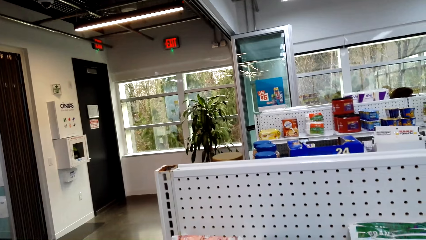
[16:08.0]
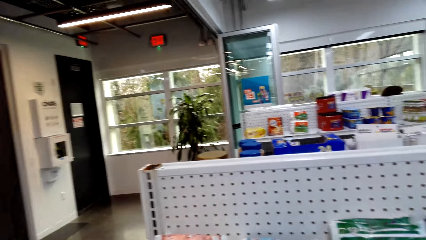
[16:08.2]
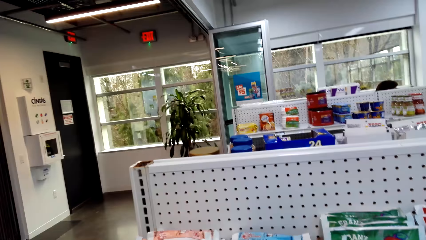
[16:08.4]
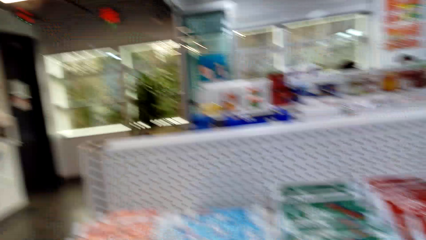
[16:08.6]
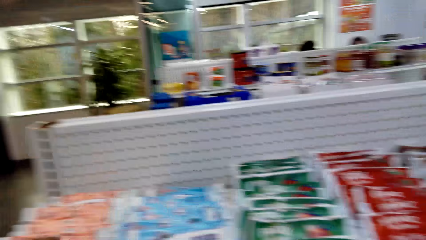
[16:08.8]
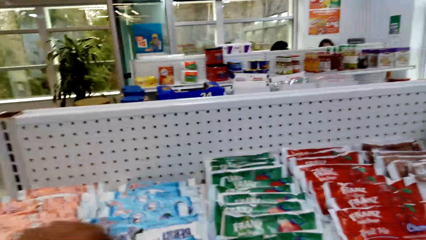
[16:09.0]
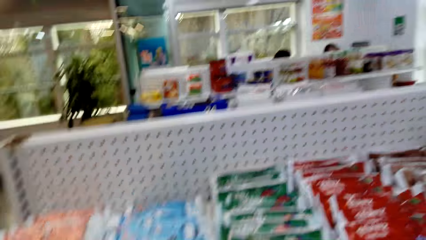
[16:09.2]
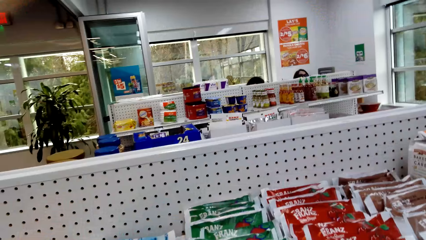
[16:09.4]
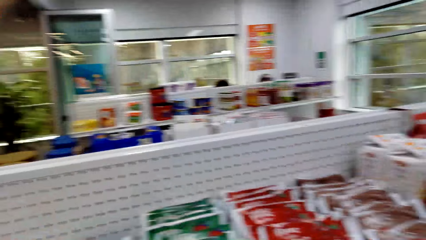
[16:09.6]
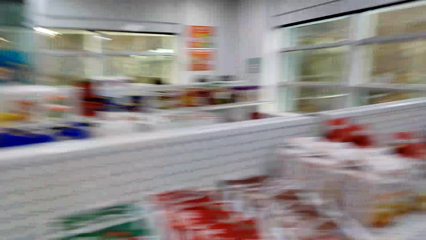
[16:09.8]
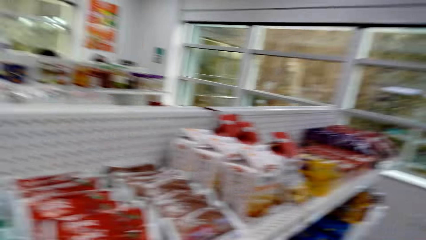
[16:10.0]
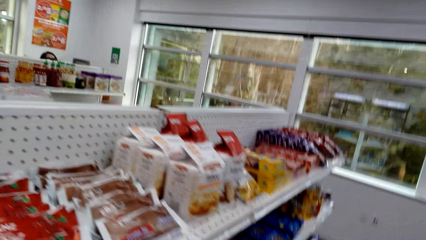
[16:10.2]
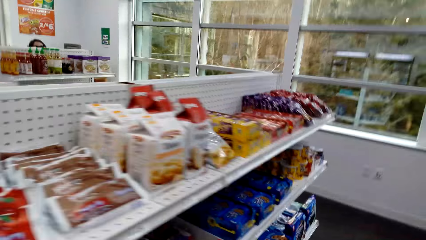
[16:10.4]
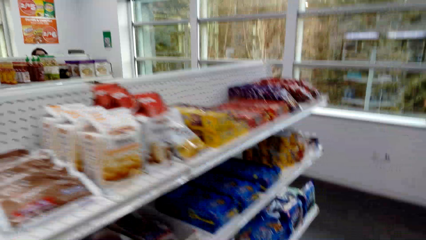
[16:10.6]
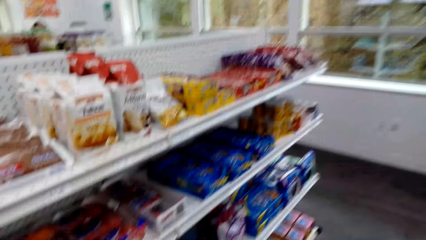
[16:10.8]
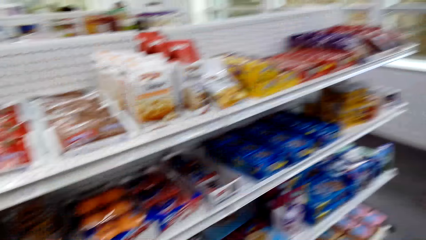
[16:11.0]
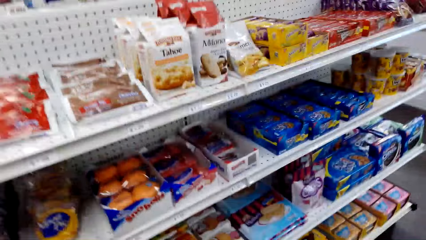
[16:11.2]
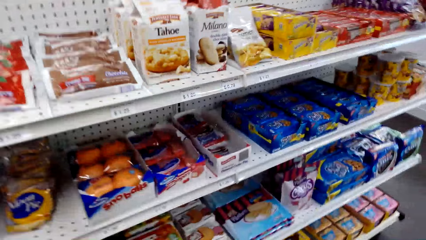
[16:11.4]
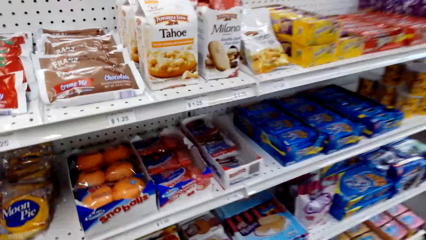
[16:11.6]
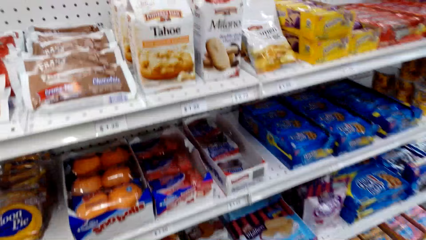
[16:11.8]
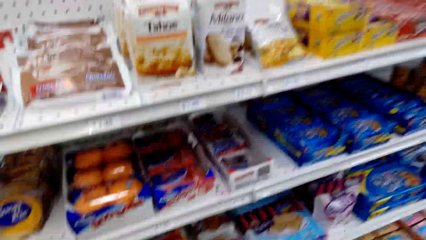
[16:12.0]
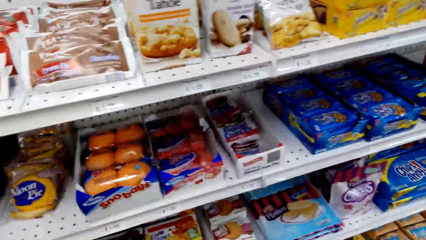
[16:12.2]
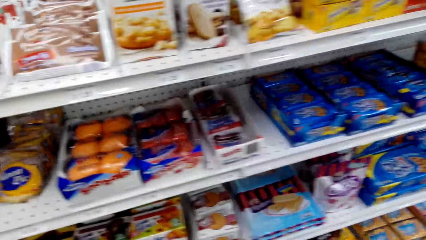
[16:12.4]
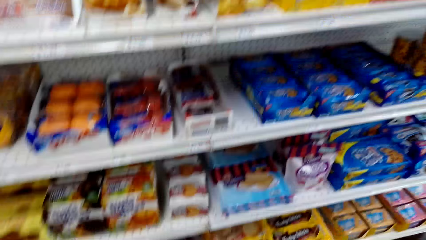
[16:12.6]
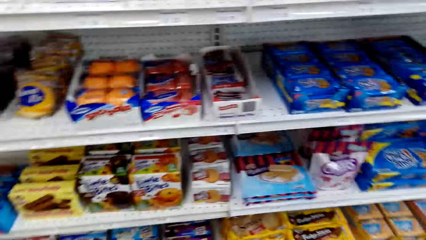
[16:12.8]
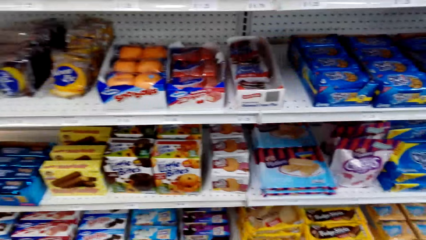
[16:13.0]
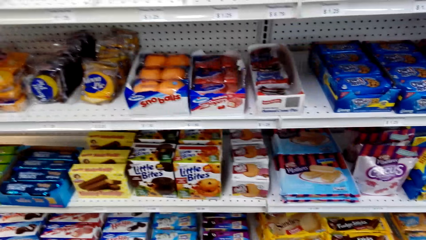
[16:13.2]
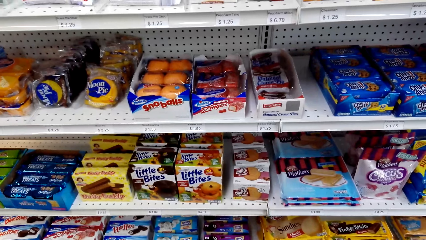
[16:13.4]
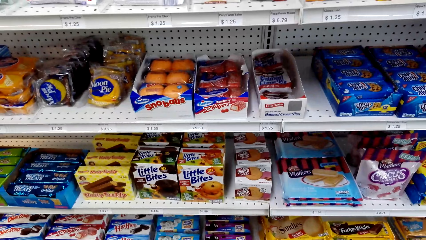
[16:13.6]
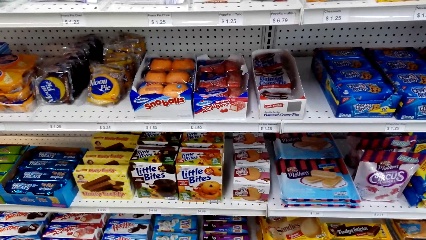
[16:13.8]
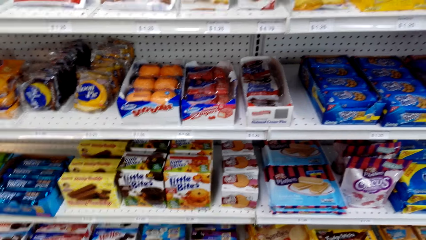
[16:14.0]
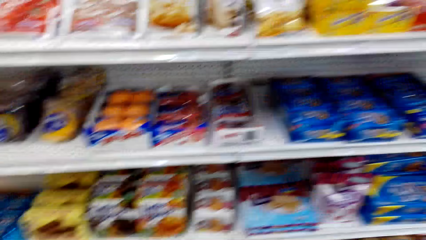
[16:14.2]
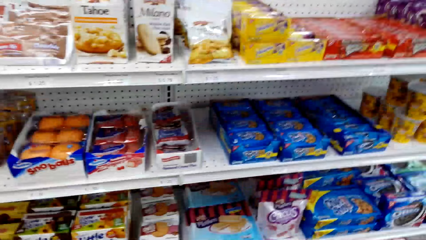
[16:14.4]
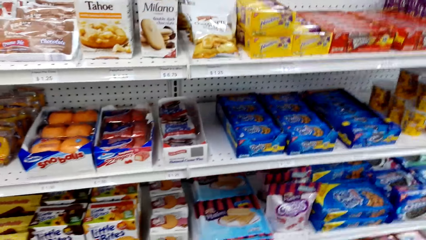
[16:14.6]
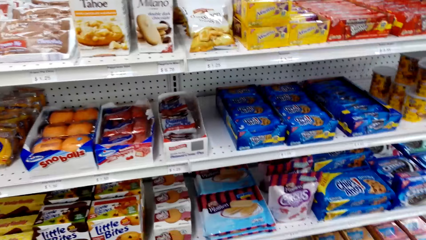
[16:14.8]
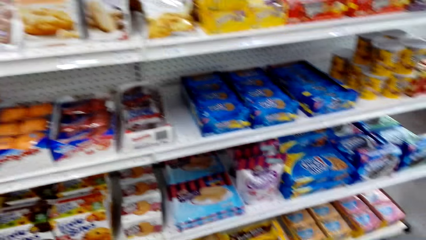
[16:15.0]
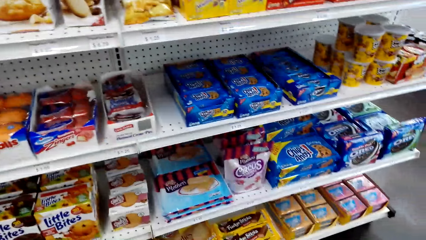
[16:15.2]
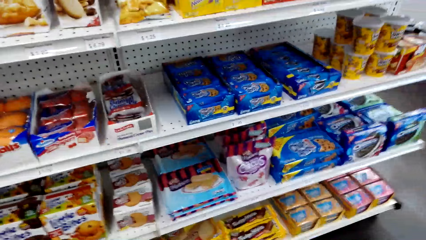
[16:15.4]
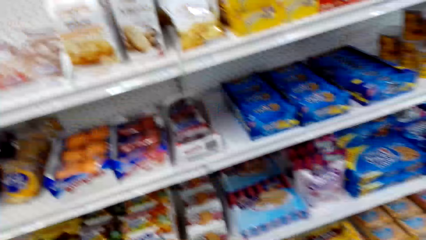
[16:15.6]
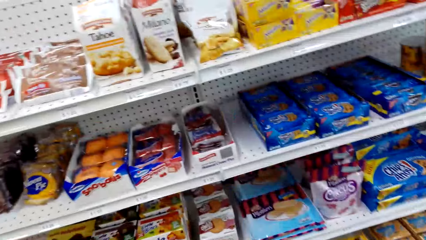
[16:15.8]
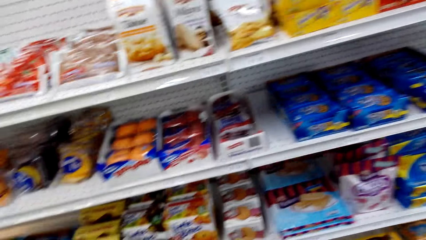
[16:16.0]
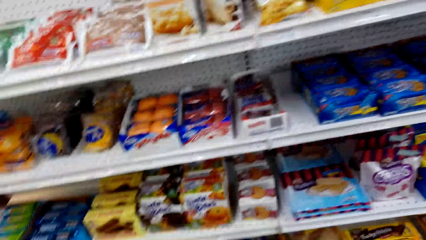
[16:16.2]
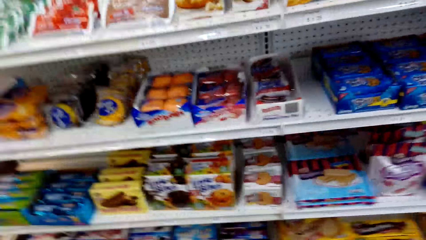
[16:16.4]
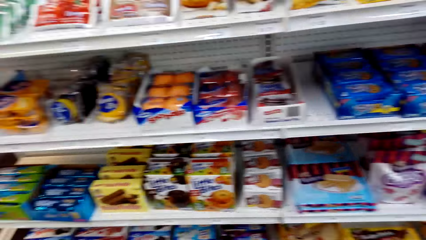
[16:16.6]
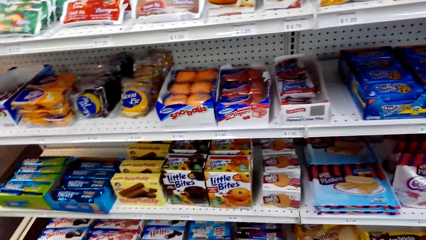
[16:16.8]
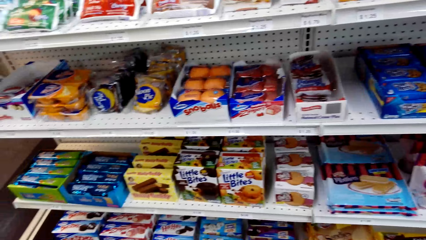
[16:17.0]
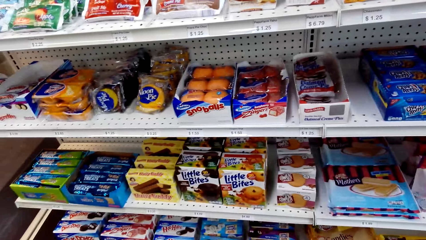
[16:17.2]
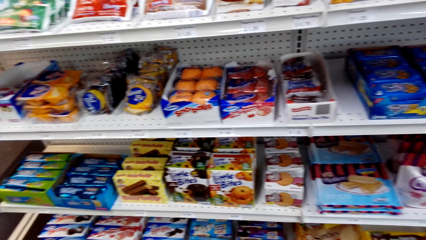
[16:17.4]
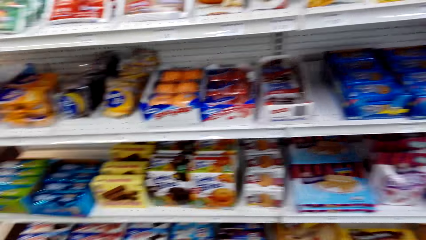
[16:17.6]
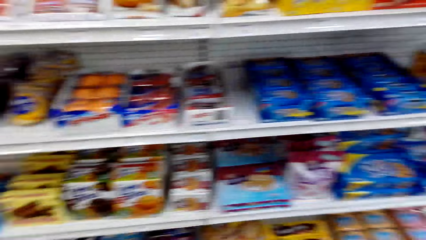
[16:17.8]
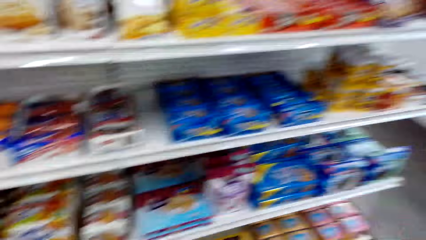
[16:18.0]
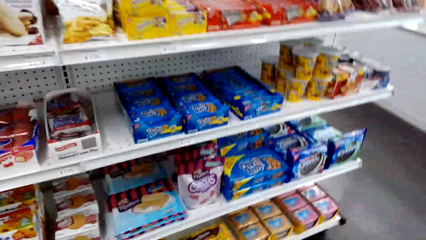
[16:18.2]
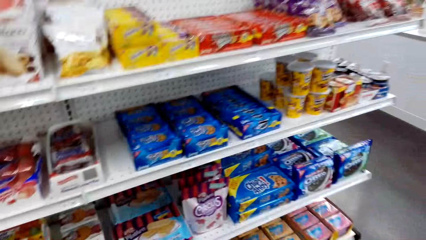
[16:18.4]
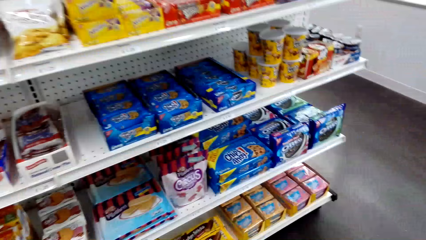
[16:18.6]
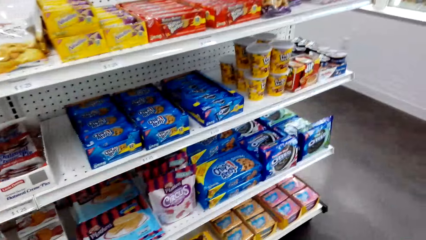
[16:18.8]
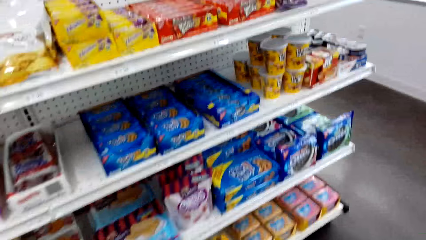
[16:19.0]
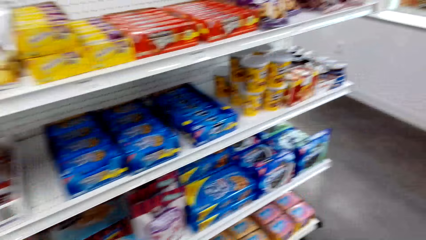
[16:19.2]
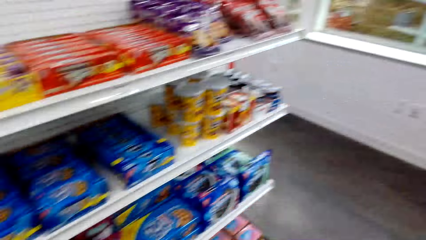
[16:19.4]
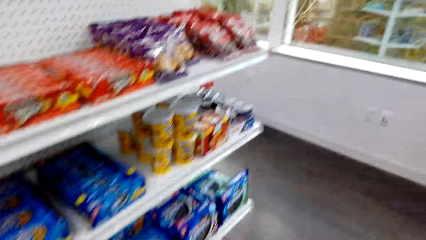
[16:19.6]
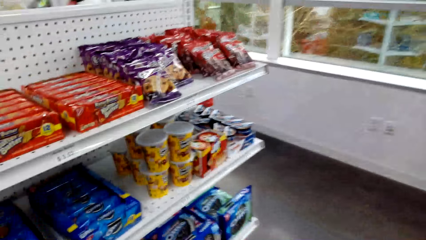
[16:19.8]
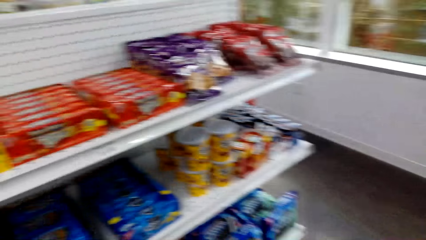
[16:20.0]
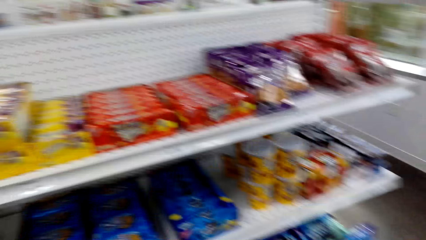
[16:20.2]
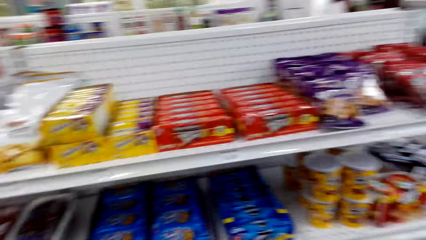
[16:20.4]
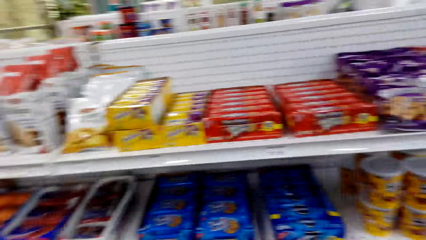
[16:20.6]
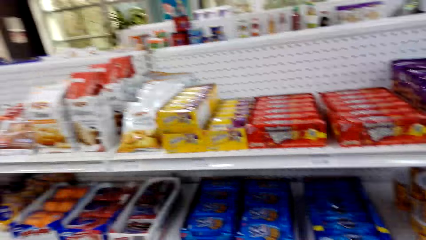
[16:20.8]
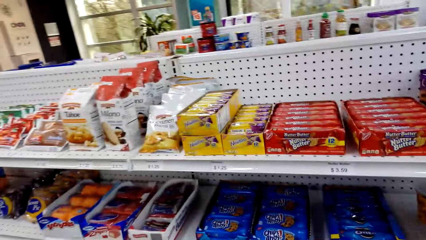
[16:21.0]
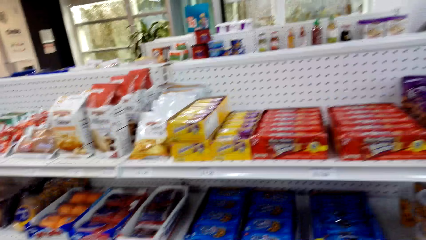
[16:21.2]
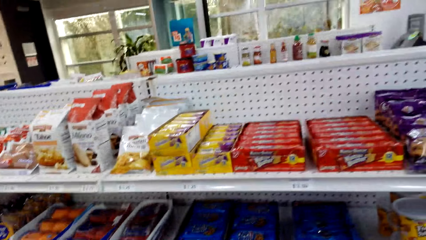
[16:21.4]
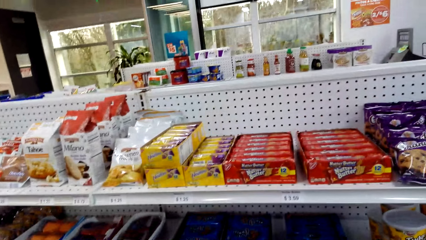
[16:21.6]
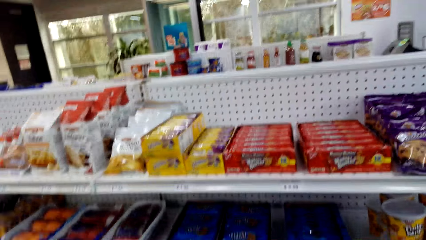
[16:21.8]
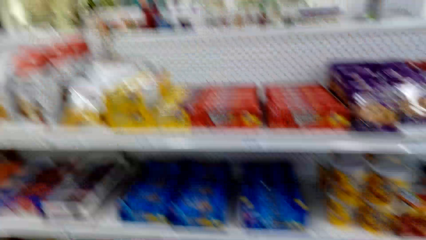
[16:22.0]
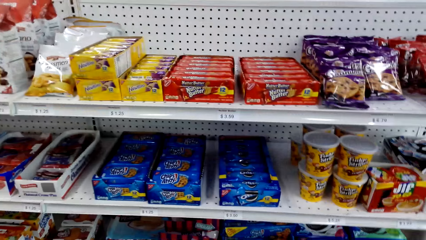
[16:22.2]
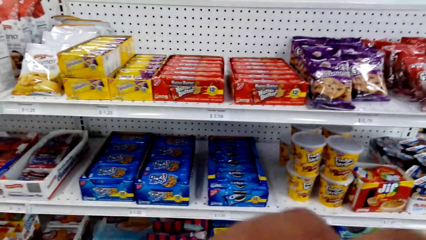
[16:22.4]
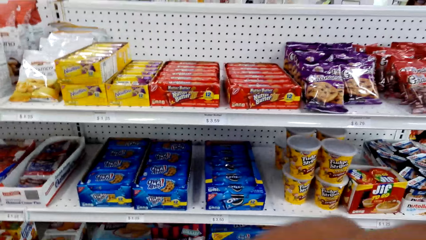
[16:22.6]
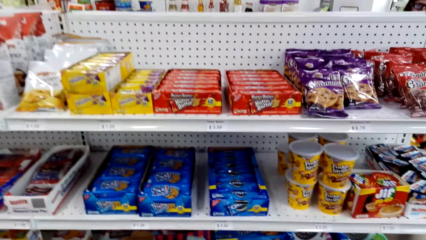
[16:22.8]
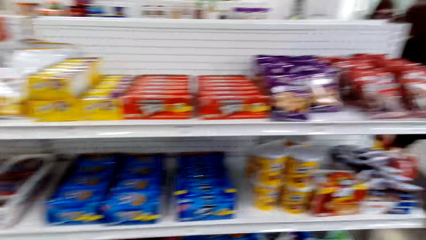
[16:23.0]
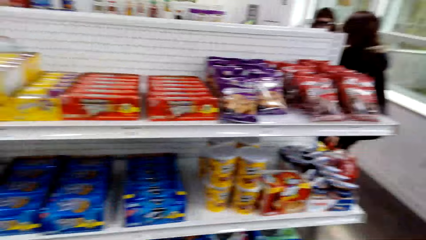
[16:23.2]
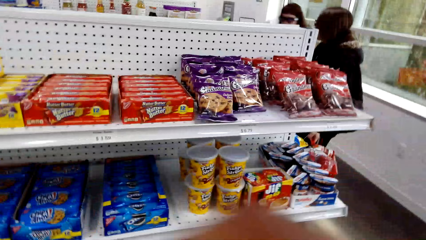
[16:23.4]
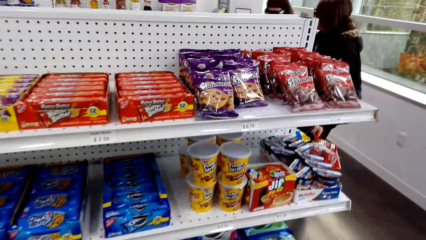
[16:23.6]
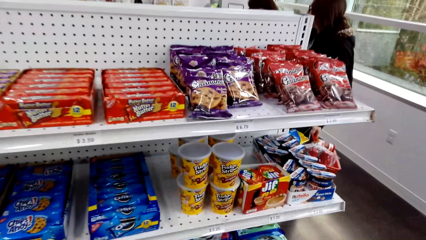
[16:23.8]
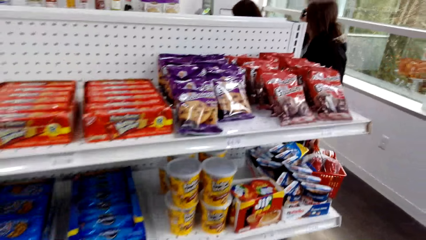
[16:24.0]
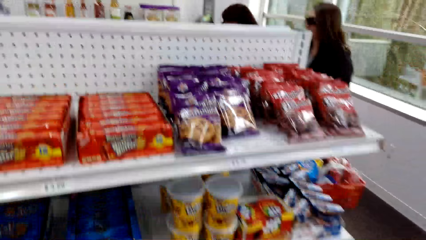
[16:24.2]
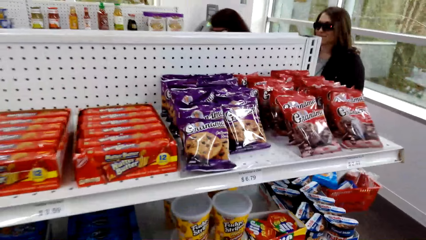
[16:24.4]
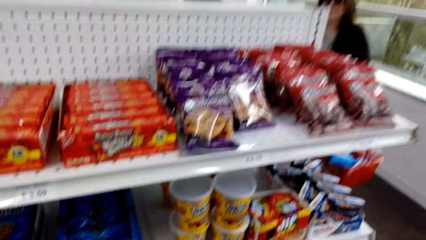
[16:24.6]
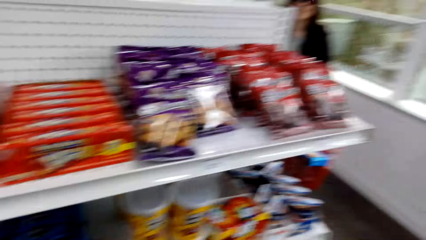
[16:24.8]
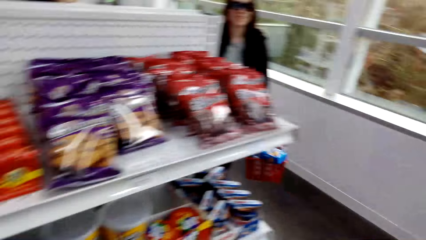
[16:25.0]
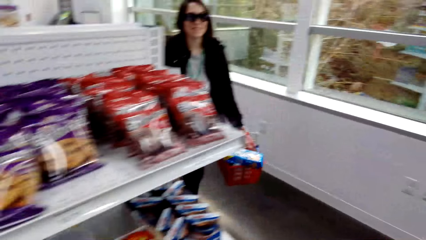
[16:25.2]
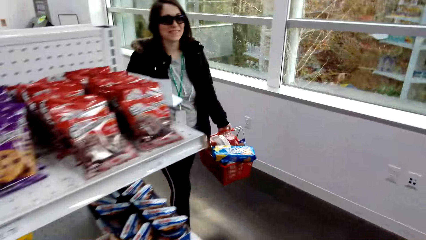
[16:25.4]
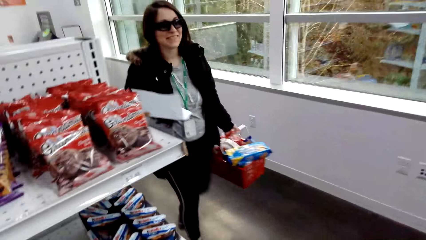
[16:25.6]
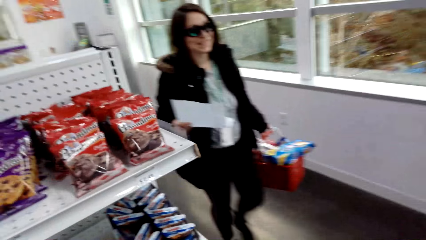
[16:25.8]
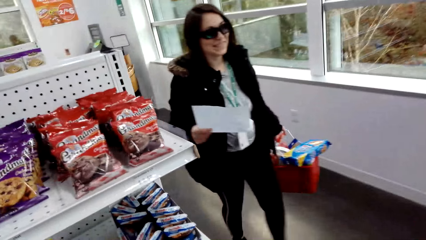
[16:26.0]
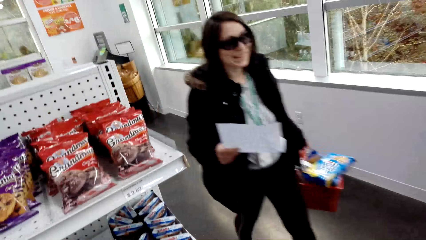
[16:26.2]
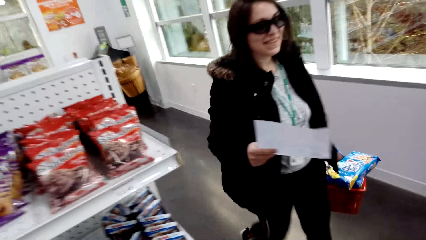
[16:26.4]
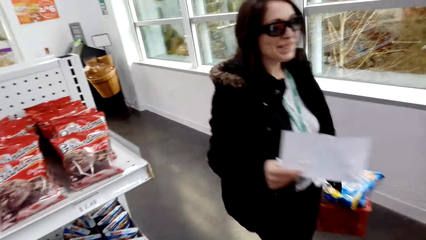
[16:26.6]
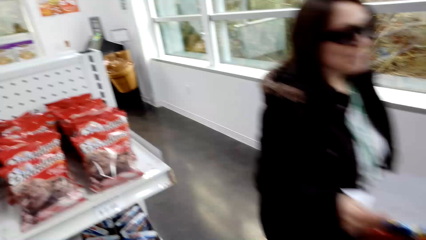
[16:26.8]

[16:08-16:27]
The camera wearer dialogues with a lady. They look around. They look around again. They talk. The lady walks around.
